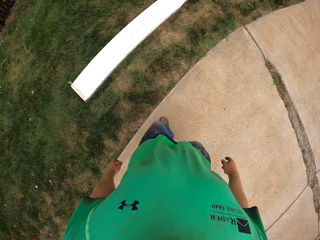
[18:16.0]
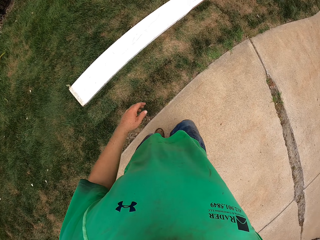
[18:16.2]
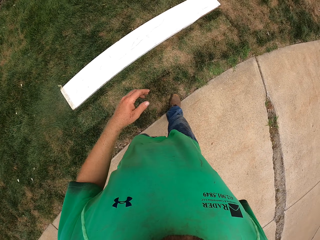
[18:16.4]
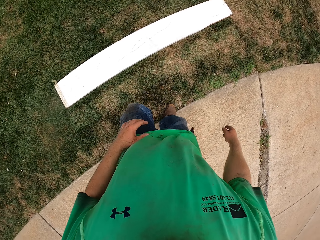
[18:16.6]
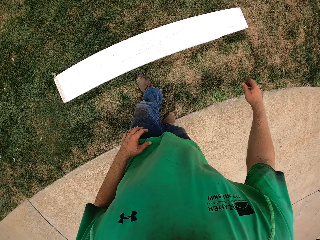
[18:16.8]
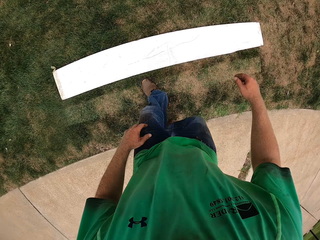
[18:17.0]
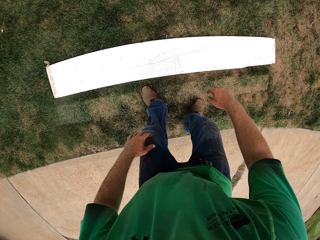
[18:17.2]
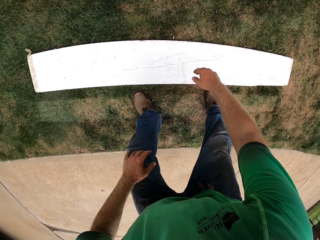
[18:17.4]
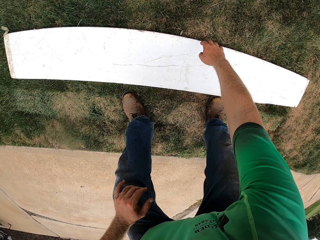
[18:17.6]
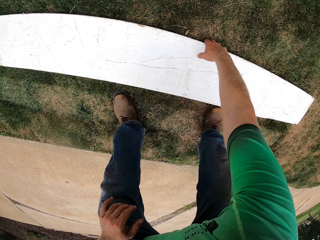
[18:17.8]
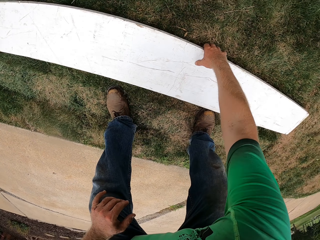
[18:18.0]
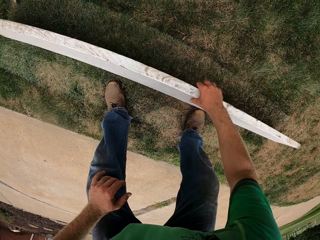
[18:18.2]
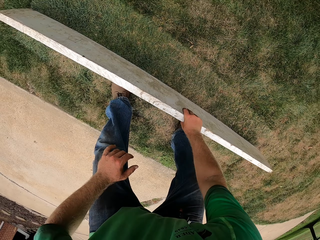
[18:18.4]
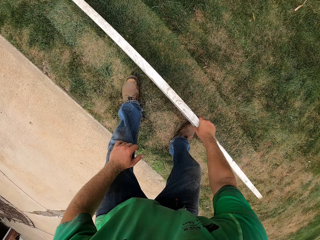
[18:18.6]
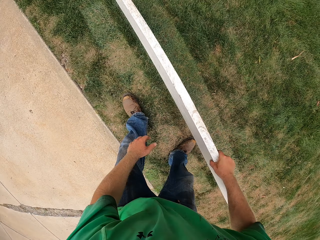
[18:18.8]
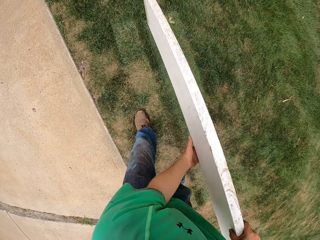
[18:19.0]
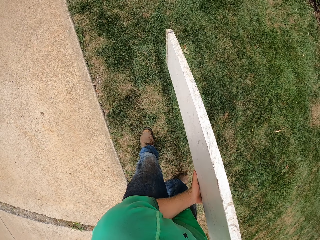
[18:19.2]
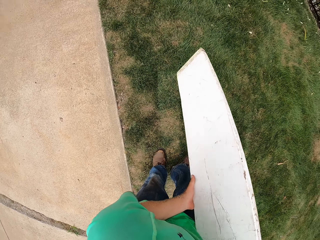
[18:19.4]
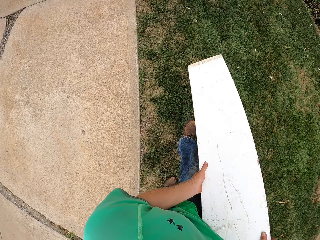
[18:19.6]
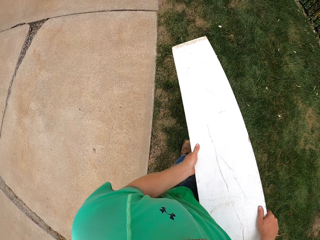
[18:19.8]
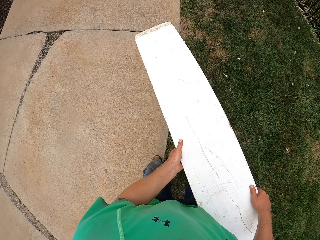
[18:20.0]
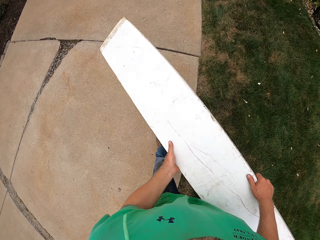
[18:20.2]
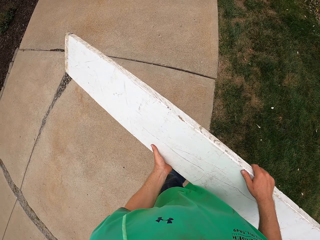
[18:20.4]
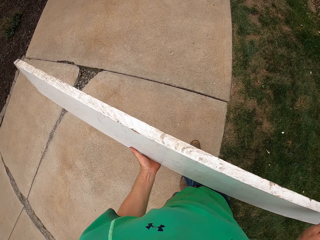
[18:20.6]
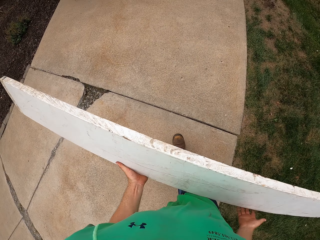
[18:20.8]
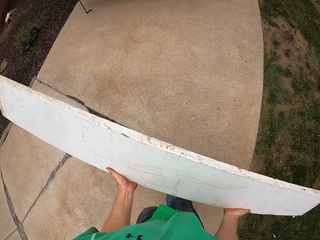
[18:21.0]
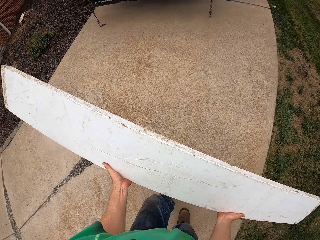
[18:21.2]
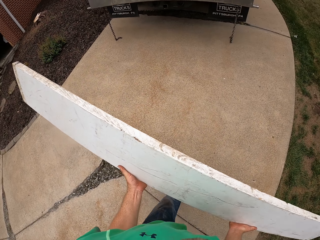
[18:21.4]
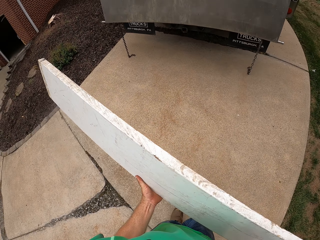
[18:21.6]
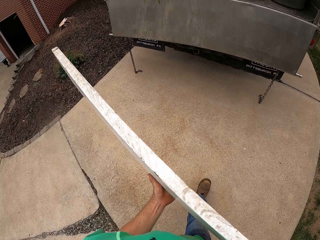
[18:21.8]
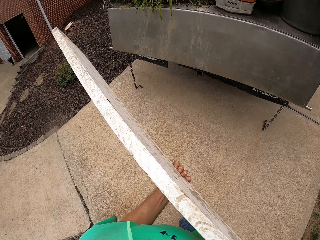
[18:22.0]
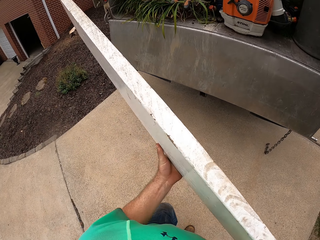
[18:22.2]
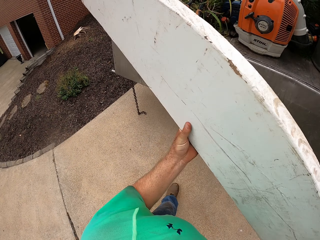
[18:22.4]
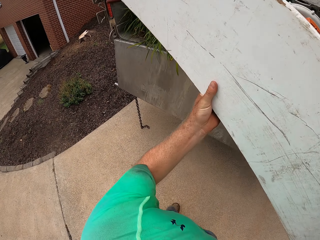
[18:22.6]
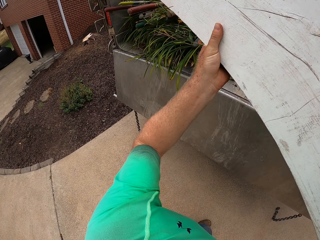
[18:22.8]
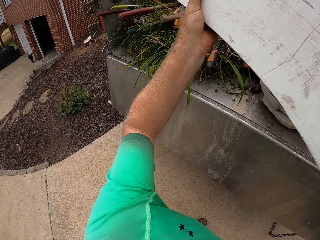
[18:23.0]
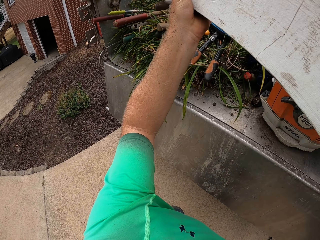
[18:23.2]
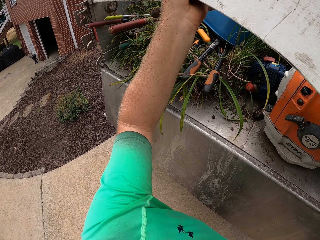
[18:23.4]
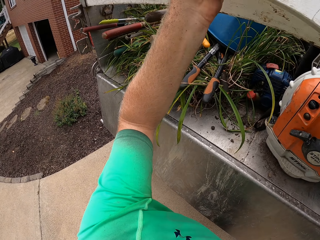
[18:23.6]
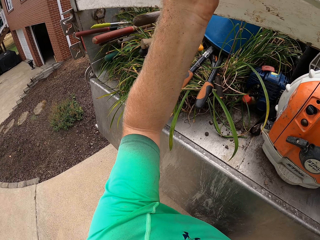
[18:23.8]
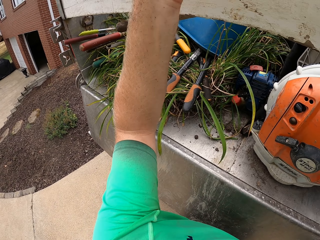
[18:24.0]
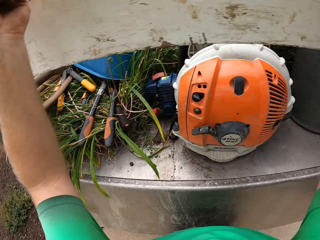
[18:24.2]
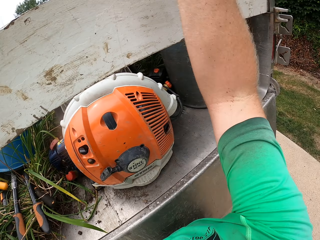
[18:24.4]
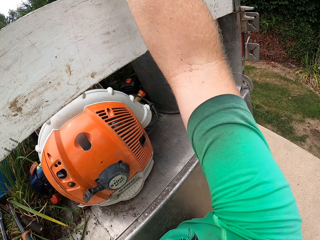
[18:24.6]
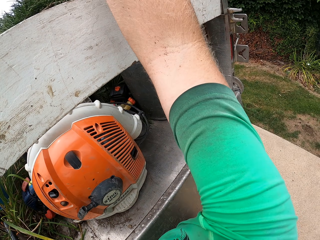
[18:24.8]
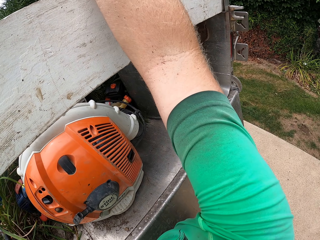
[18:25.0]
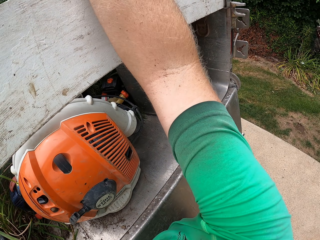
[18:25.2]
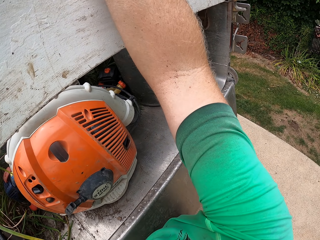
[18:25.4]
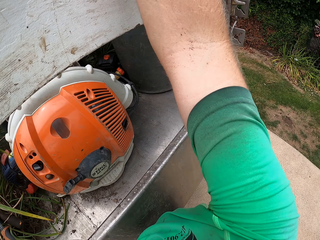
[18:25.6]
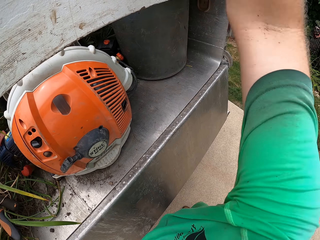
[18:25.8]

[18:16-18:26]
The camera wearer picks up a plank from the floor with his right hand. He holds the plank with both hands. He walks. He places the plank in the trunk of the truck with both hands.

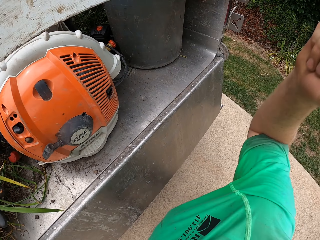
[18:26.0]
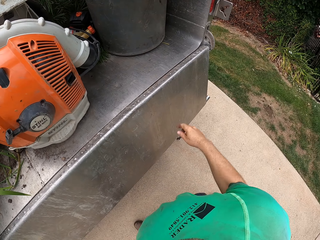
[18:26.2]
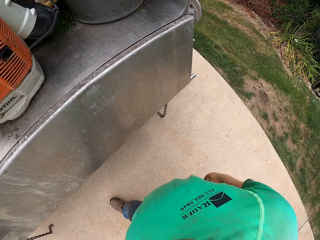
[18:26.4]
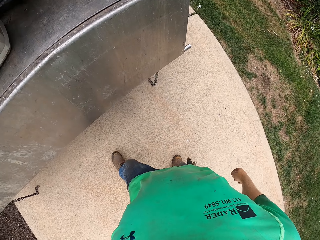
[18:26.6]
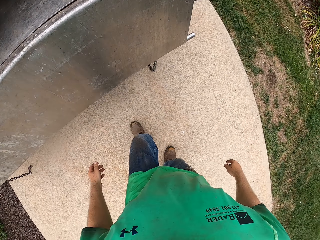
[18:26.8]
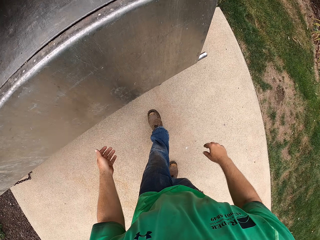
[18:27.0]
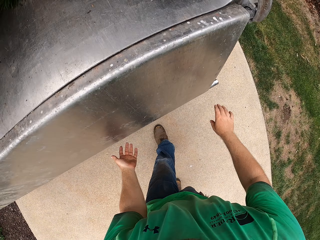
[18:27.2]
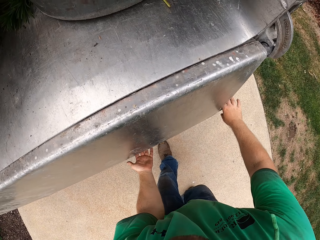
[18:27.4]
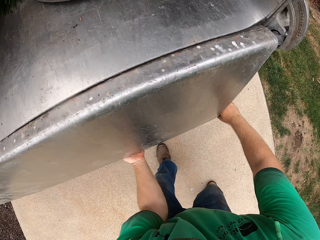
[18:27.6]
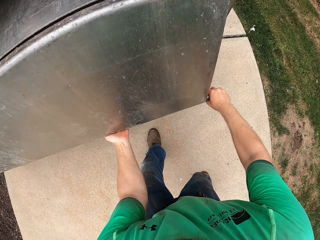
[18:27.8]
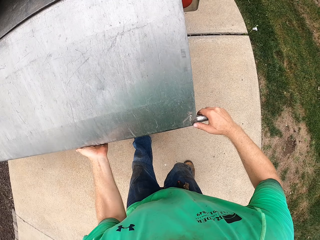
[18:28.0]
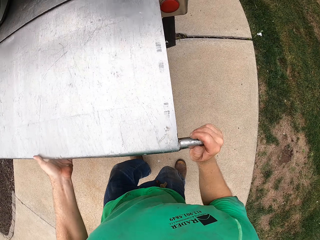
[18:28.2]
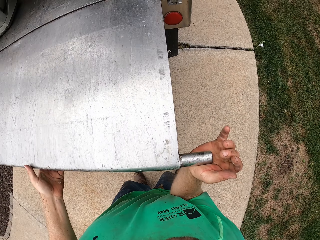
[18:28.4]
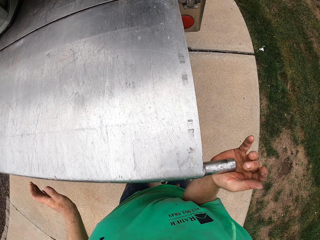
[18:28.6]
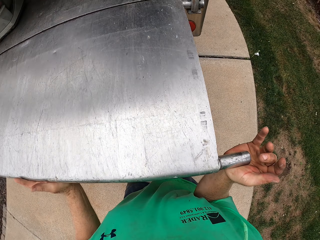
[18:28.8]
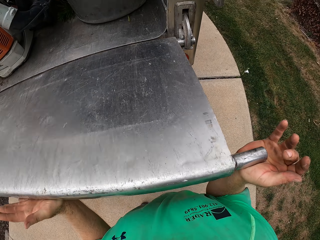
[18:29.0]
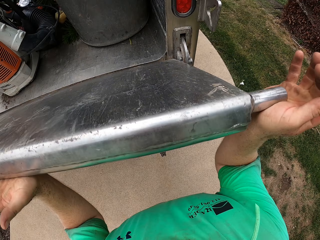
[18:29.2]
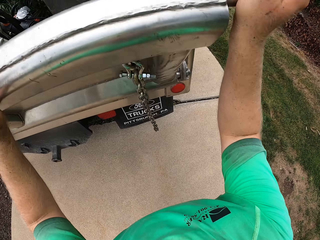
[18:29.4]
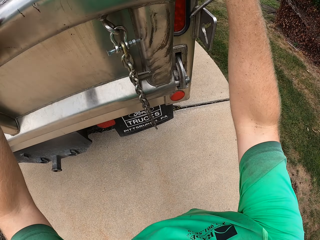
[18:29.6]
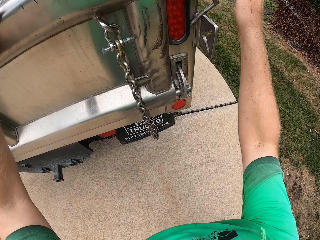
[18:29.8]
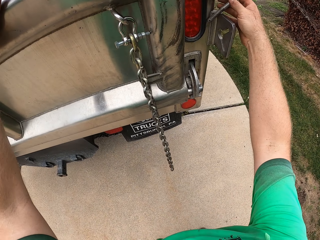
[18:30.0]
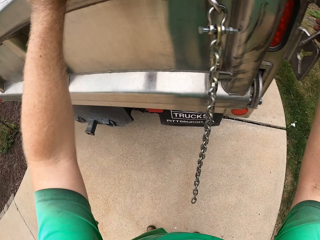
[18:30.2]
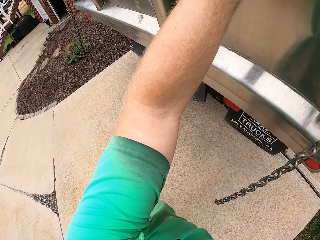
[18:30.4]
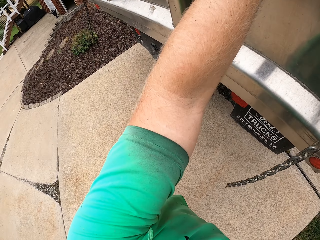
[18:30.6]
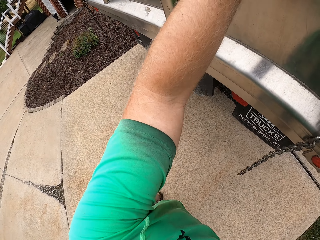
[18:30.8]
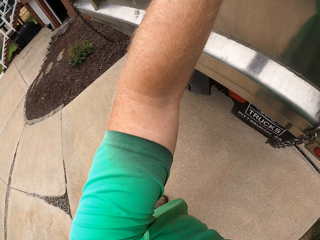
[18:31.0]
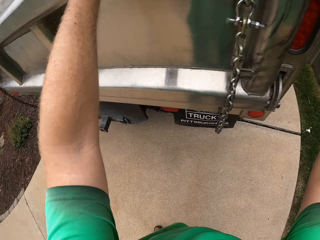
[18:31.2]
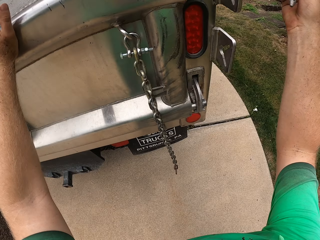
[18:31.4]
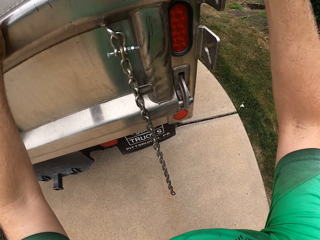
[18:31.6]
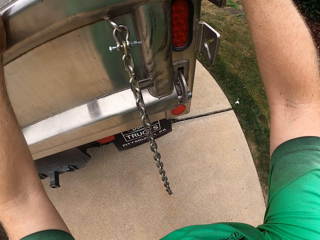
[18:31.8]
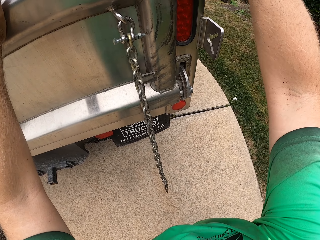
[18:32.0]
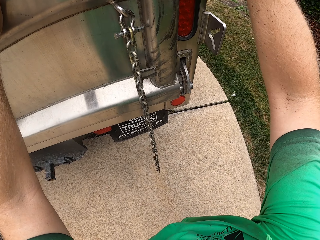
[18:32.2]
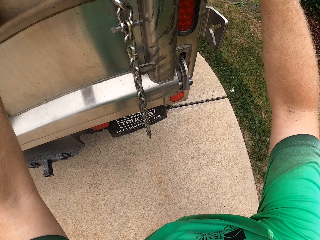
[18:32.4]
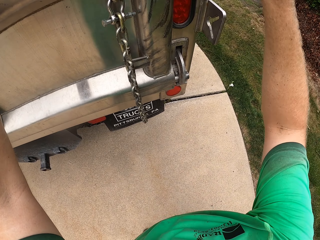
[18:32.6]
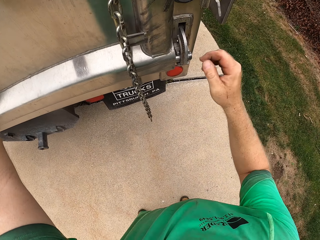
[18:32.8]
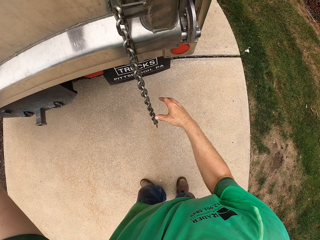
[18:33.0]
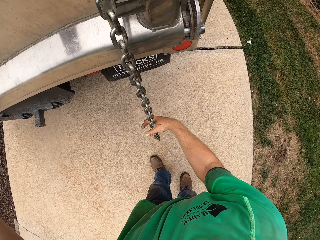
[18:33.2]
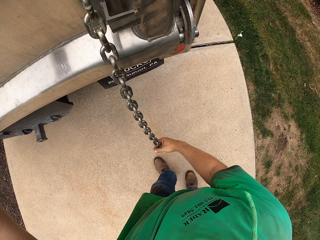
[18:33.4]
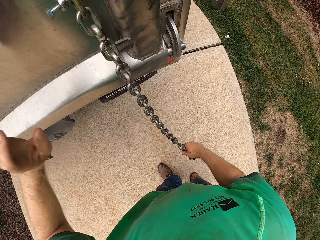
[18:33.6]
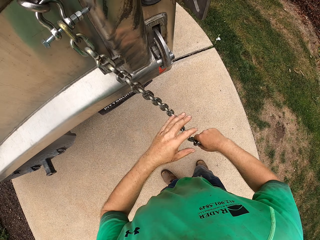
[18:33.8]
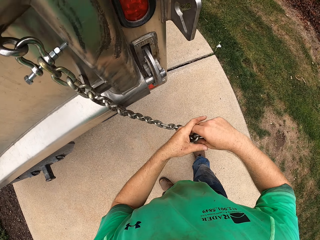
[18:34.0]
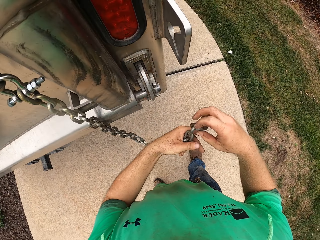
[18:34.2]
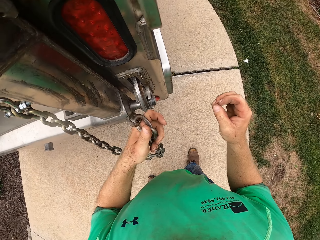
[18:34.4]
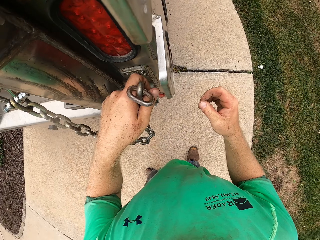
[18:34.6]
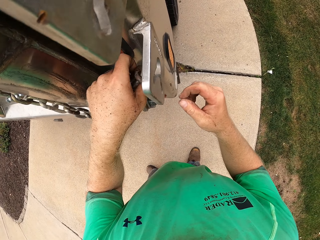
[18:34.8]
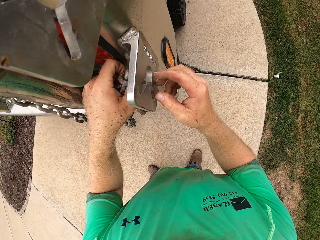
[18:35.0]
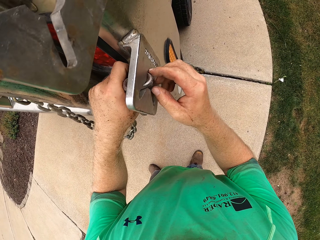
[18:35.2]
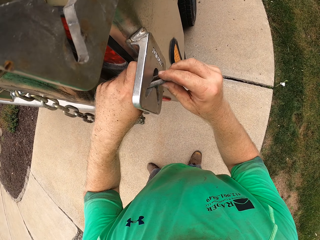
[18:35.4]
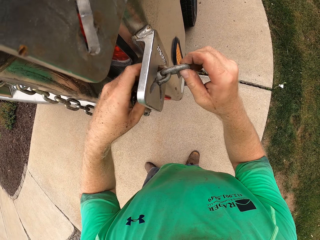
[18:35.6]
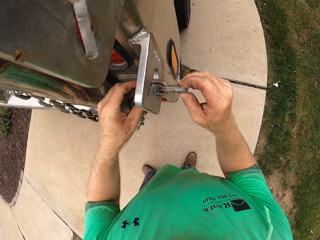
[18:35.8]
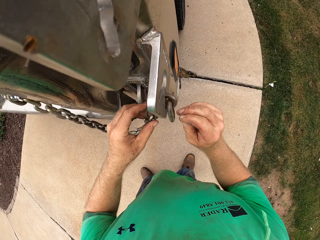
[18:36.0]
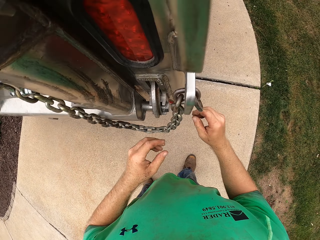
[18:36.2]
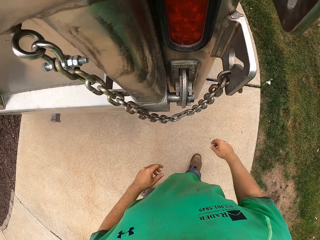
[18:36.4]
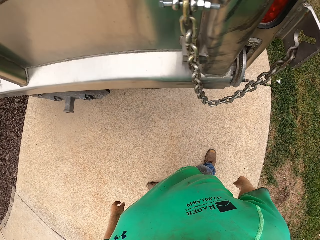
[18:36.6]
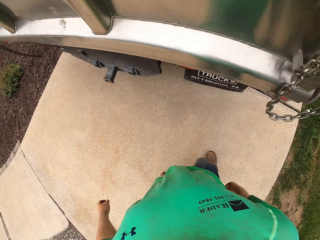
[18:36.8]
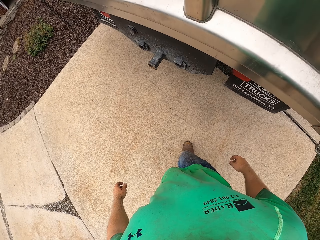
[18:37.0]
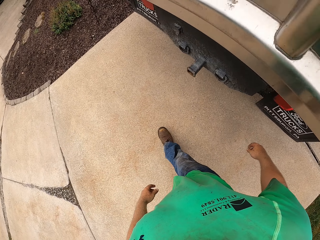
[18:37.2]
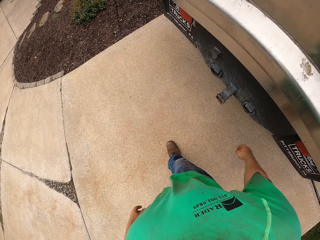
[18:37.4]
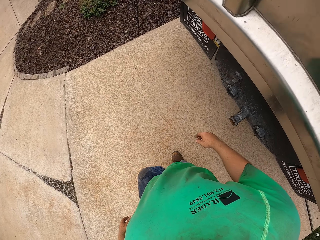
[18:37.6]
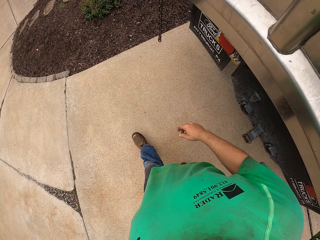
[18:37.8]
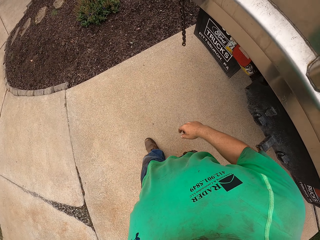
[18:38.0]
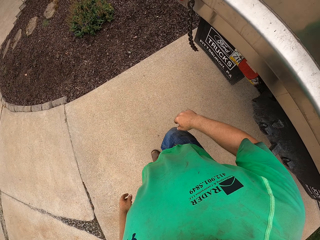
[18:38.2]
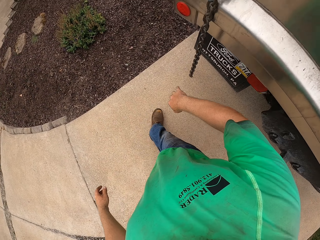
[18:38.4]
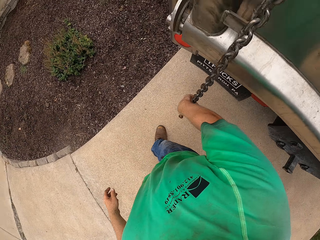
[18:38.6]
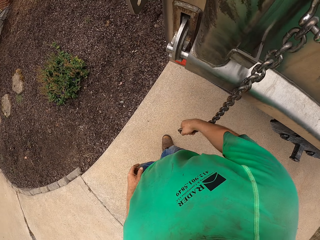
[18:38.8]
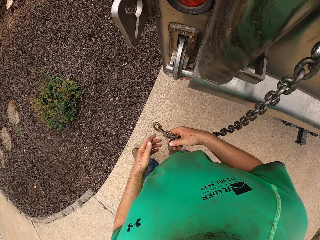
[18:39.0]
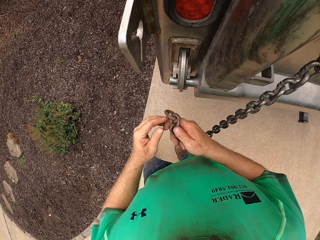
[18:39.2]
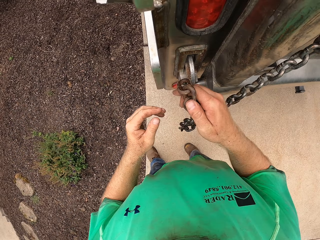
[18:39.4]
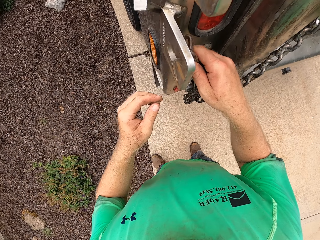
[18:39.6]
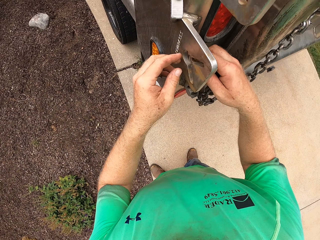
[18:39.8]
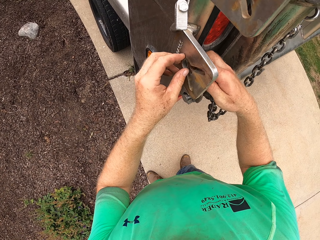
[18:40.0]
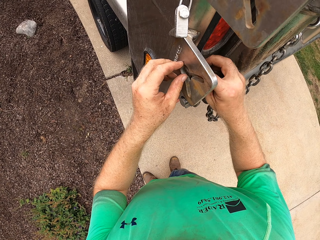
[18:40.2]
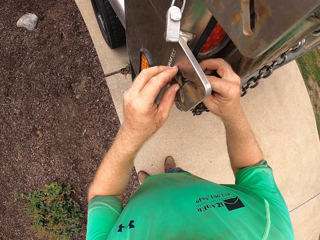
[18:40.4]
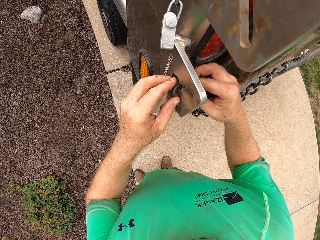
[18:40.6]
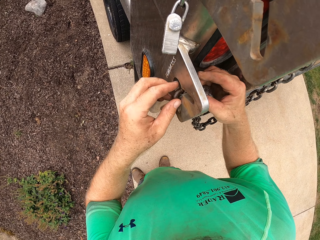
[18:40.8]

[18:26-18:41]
The camera wearer holds a tailgate pad of the truck with his left hand. He holds the tailgate lock bar with his right hand. He closes the tailgate of the truck with both hands. He raises the truck panel. He holds a lockbolt with his right hand. He locks the truck panel. He holds a chain on the tailgate pad of the truck with his right hand. He picks up the stainless chain. He holds the chain on the tailgate pad of the truck with his left hand. He puts the chain in a lock hole with his left hand. He pulls the chain in the lock hole with his right hand. He walks. He holds the chain on the tailgate pad of the truck with his right hand. He picks up the stainless chain. He puts the chain in the lock hole with his right hand.
